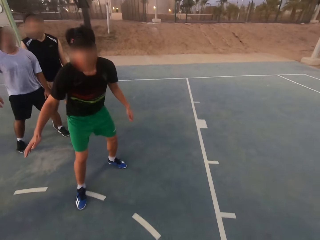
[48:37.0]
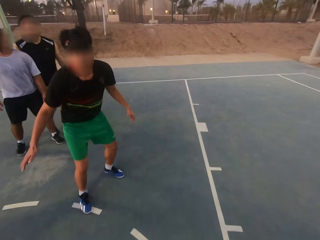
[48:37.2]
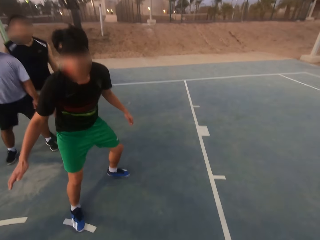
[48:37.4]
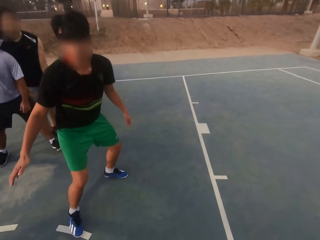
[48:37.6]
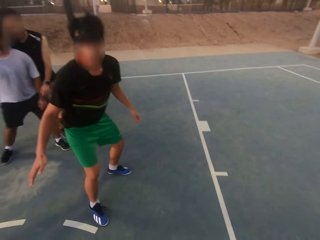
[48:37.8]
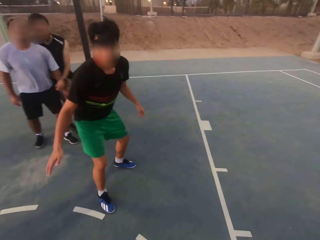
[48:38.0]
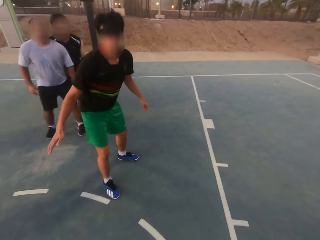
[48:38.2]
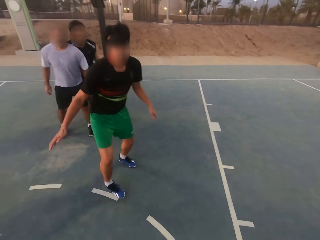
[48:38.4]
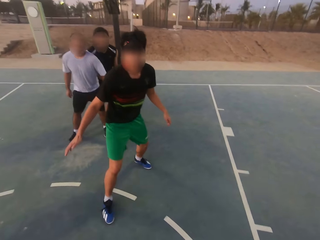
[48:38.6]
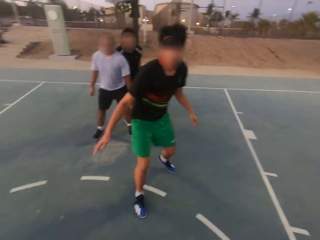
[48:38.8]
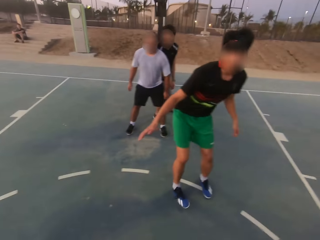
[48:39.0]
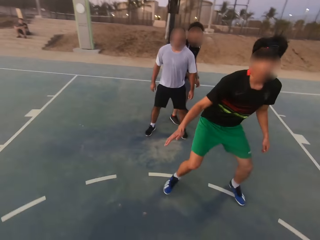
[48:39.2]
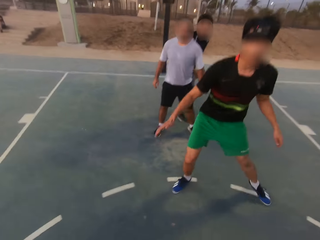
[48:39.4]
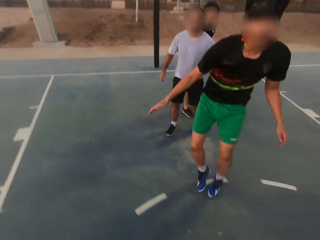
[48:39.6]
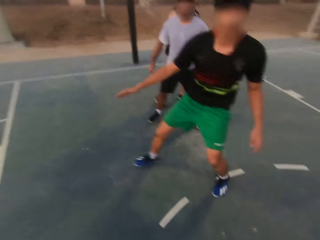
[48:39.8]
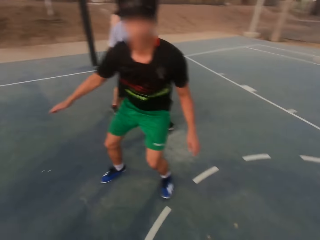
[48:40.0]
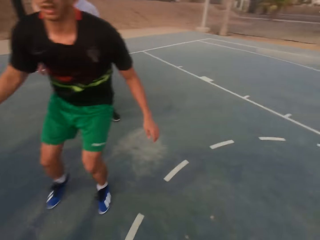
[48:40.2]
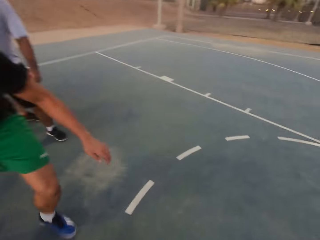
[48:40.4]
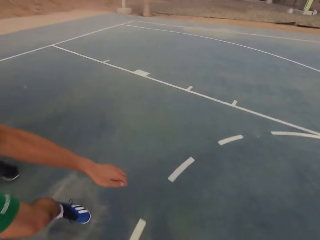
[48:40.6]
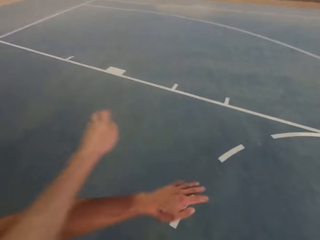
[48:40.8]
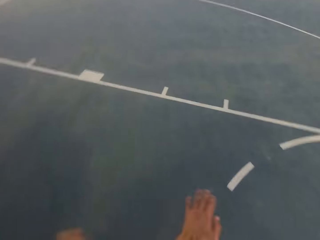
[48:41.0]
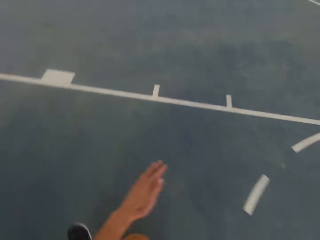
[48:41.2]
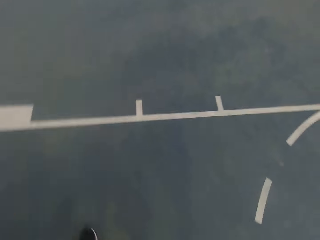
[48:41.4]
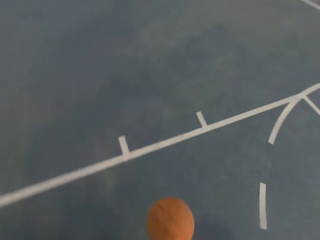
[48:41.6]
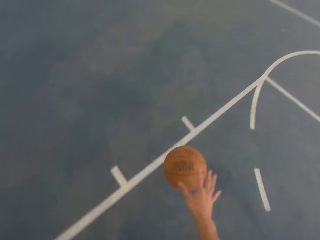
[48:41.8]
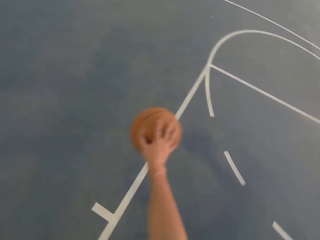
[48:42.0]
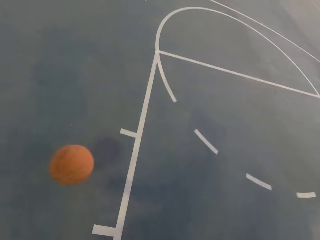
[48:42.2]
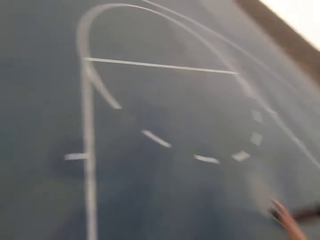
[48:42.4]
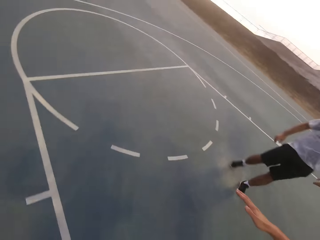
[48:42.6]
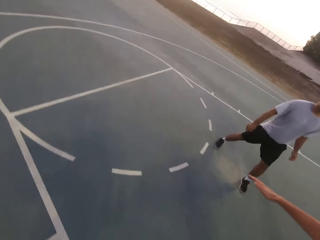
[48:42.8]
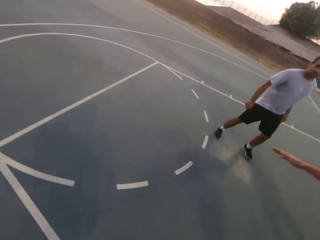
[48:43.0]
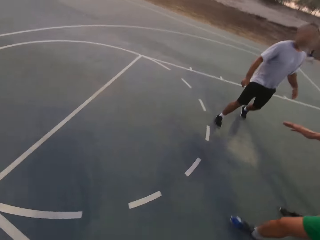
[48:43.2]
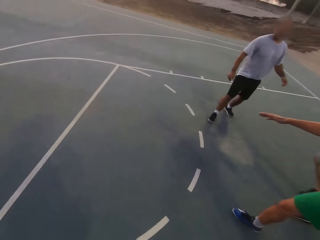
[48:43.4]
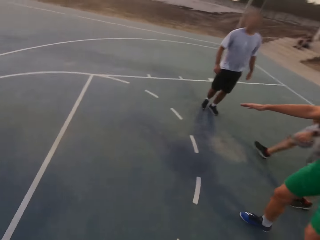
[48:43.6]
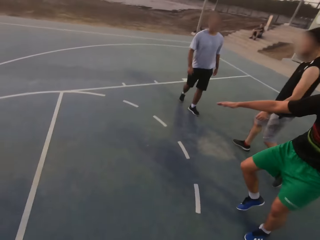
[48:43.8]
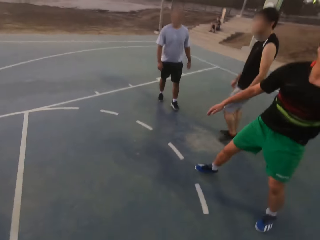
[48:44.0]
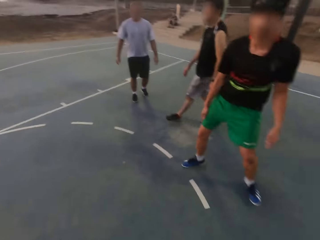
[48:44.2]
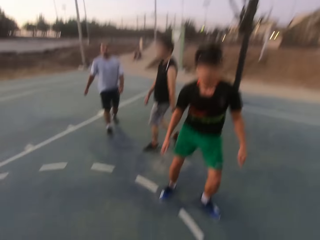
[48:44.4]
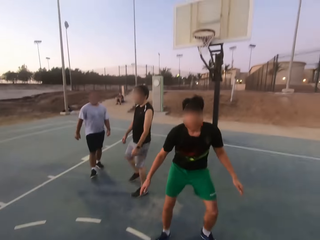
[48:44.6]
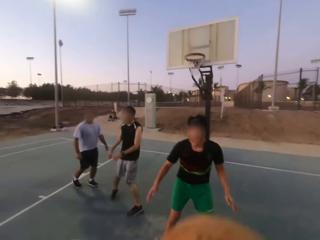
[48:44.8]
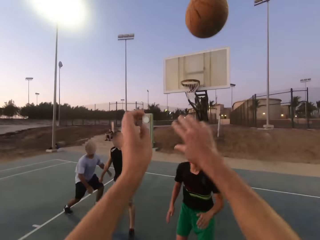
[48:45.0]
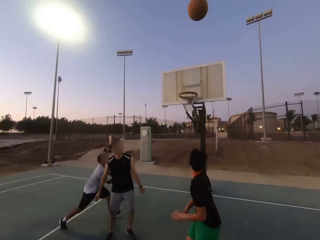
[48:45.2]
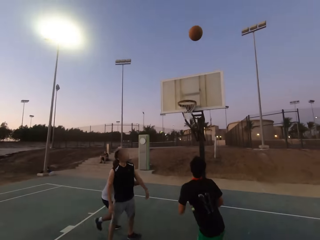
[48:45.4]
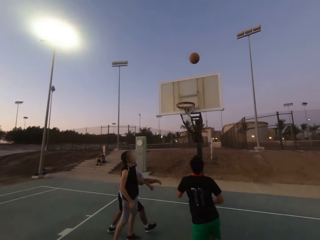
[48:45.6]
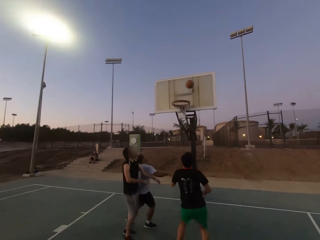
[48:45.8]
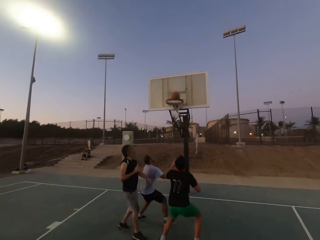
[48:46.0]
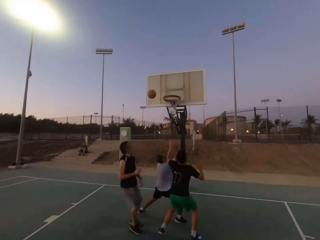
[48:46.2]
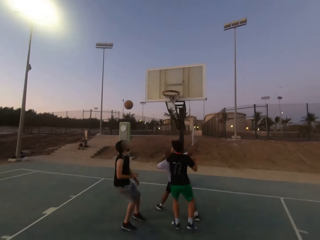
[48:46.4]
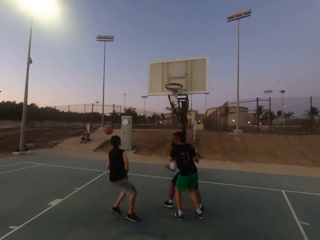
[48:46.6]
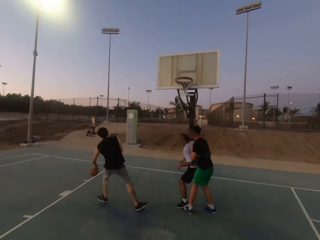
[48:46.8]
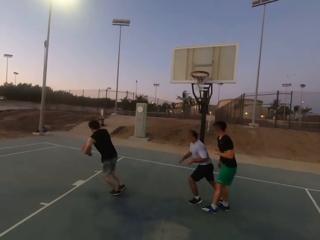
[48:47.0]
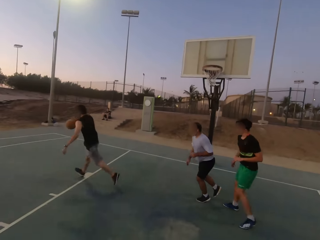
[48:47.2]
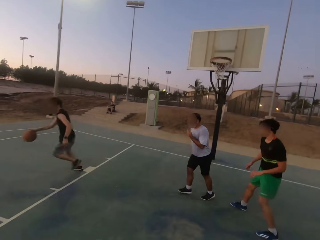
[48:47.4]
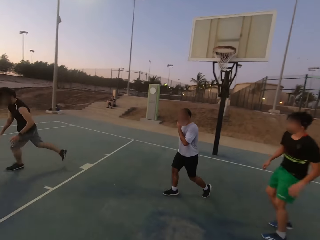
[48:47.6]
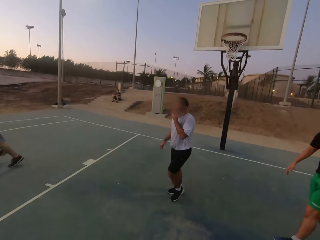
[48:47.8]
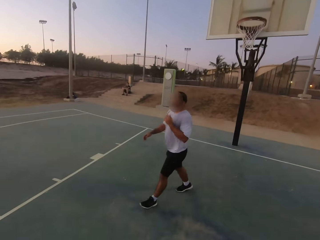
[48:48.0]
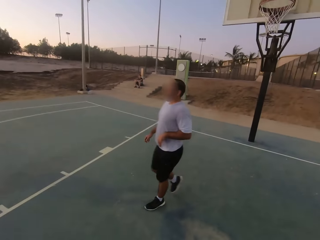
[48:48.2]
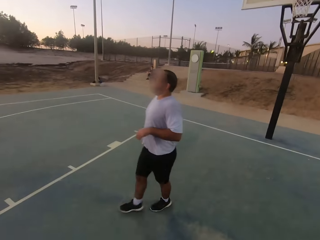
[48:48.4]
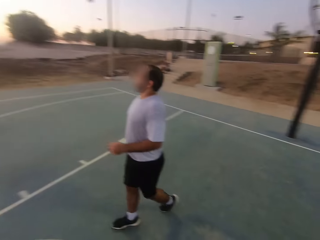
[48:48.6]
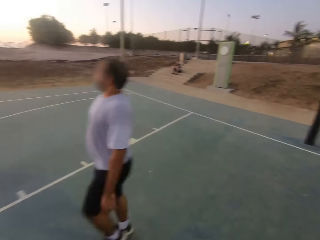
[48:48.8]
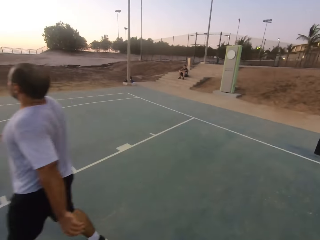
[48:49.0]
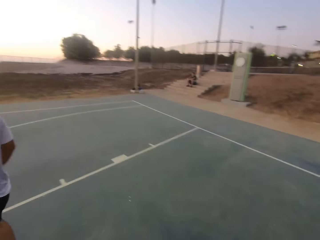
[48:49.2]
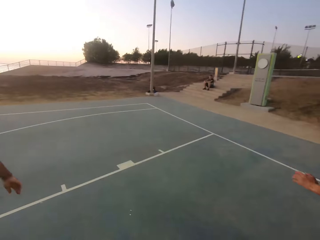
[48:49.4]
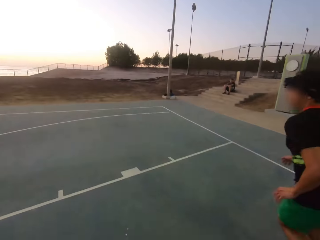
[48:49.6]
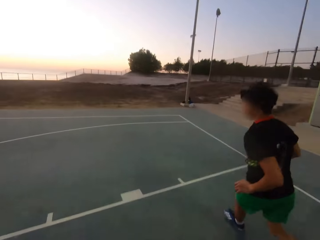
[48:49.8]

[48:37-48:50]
The camera wearer throws the ball in the hoop. A man dribbles the ball.

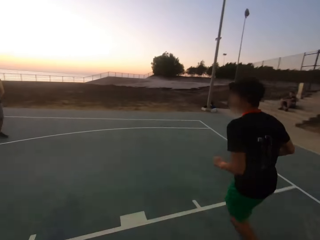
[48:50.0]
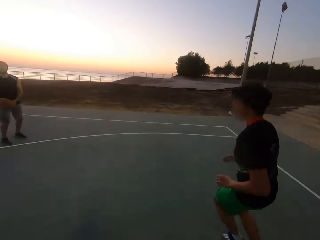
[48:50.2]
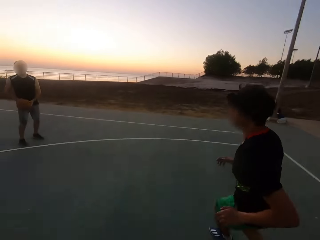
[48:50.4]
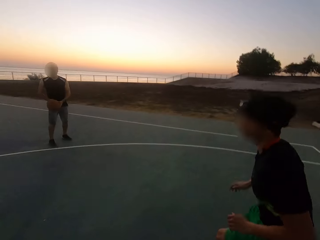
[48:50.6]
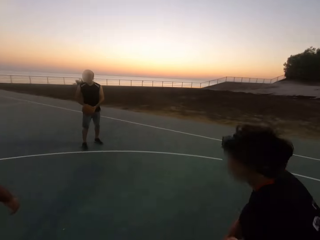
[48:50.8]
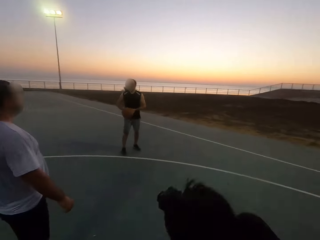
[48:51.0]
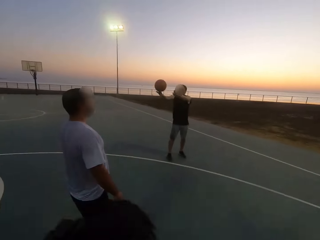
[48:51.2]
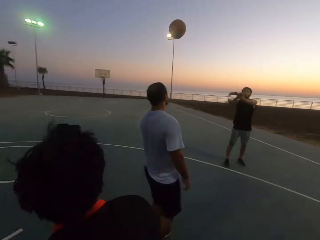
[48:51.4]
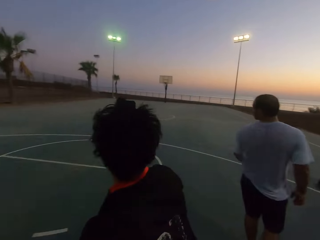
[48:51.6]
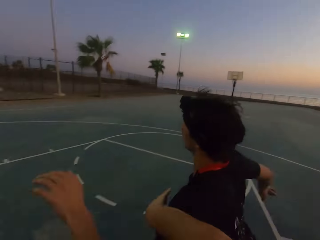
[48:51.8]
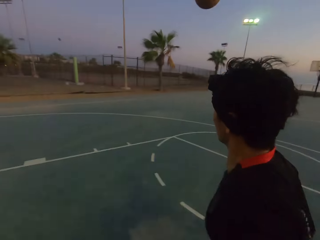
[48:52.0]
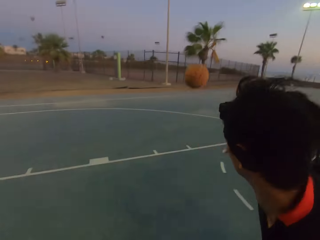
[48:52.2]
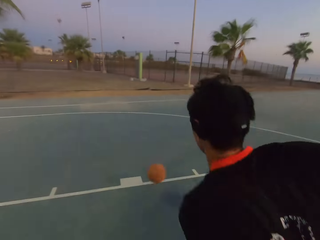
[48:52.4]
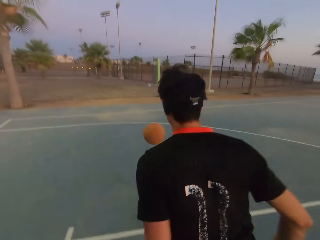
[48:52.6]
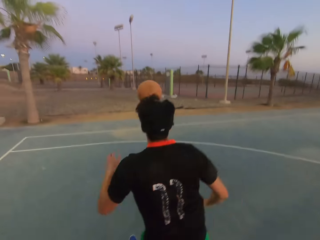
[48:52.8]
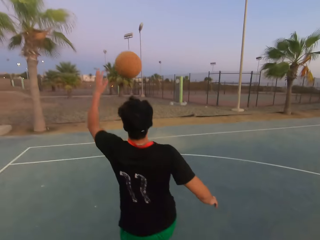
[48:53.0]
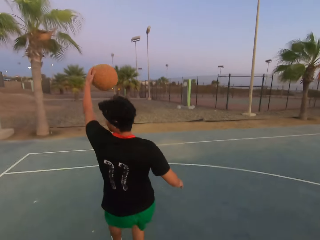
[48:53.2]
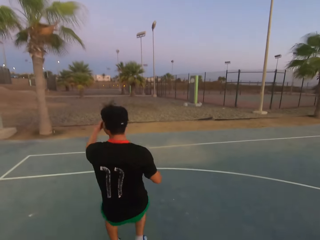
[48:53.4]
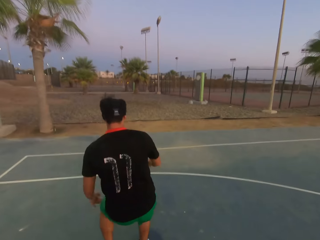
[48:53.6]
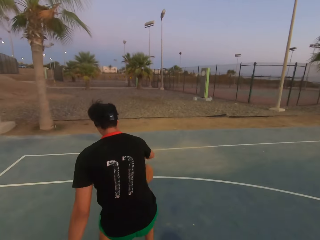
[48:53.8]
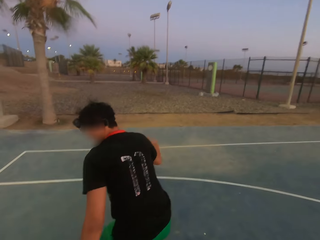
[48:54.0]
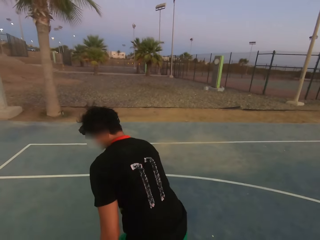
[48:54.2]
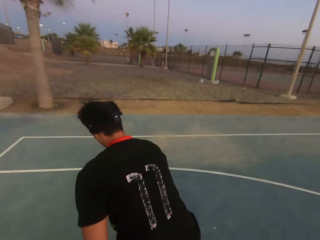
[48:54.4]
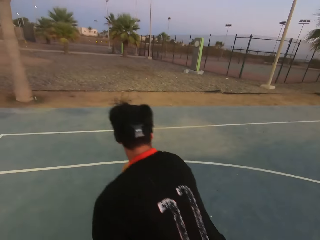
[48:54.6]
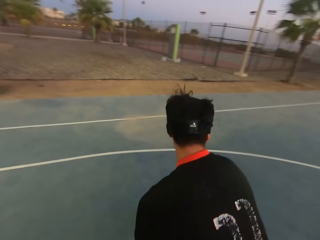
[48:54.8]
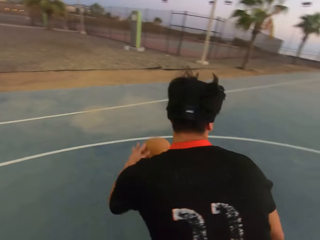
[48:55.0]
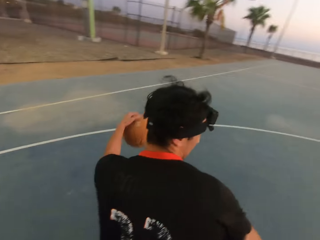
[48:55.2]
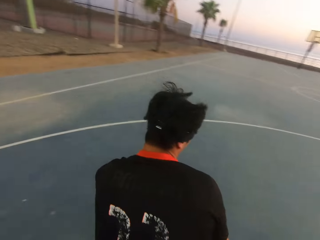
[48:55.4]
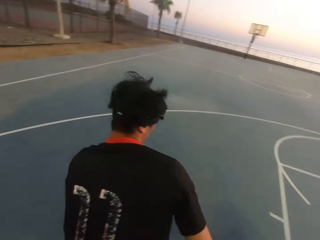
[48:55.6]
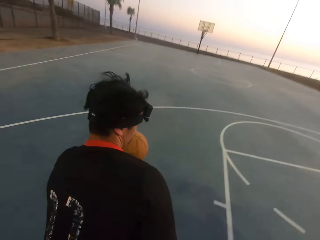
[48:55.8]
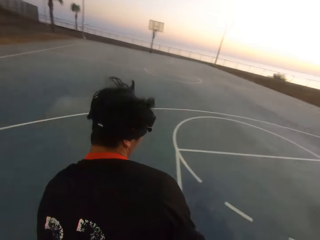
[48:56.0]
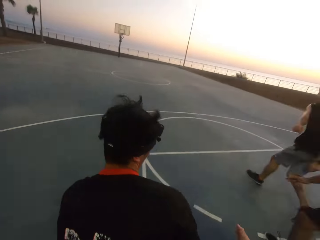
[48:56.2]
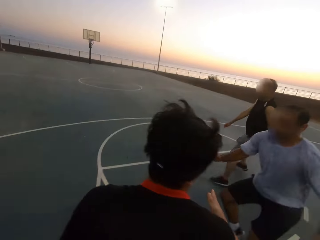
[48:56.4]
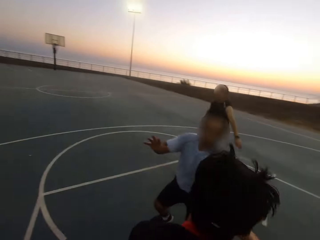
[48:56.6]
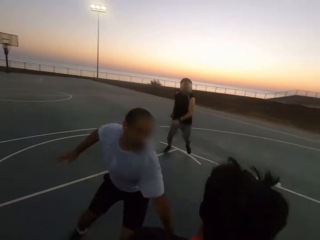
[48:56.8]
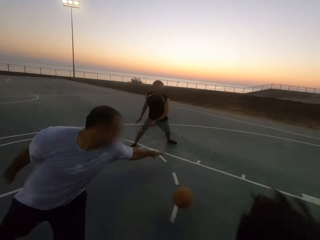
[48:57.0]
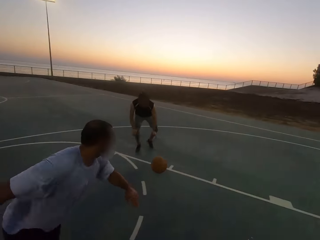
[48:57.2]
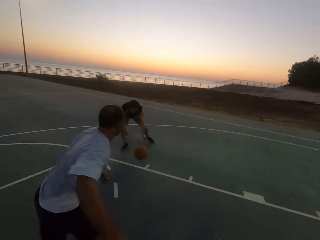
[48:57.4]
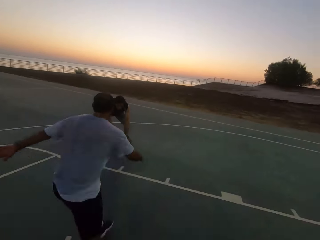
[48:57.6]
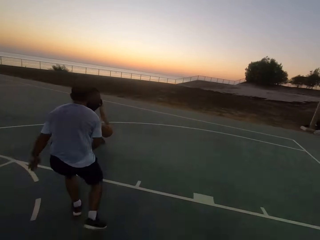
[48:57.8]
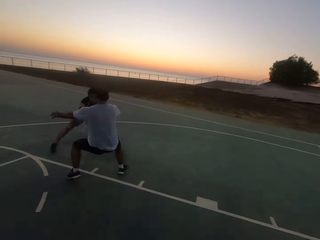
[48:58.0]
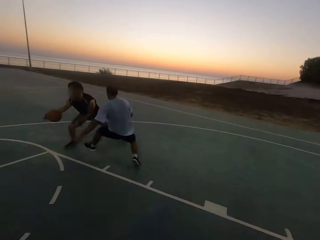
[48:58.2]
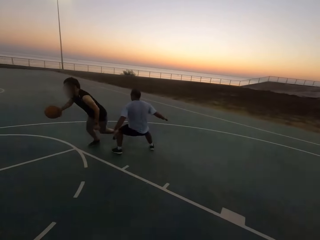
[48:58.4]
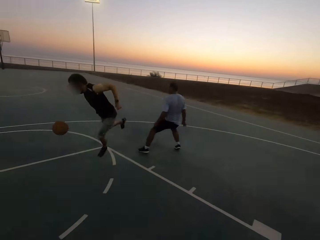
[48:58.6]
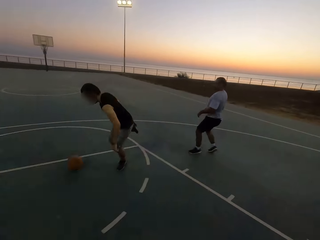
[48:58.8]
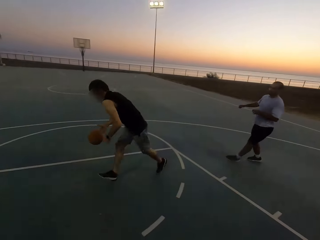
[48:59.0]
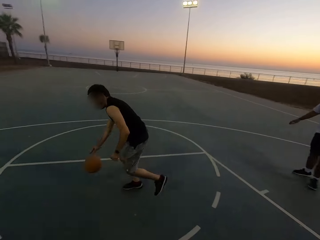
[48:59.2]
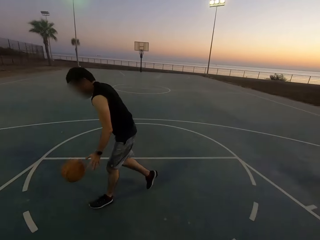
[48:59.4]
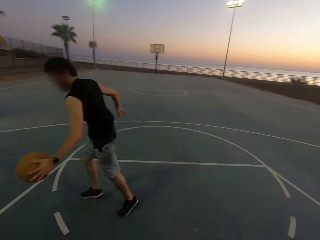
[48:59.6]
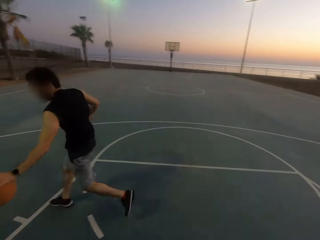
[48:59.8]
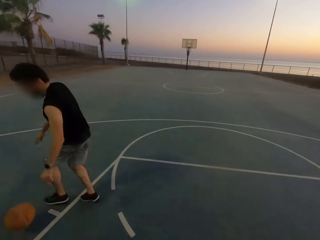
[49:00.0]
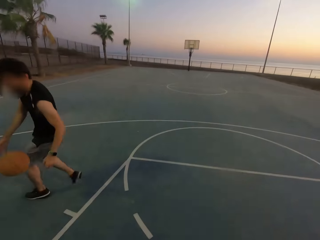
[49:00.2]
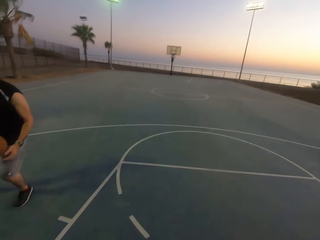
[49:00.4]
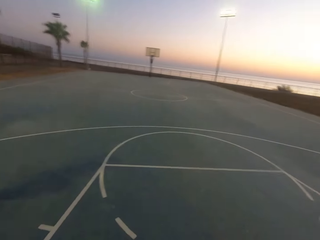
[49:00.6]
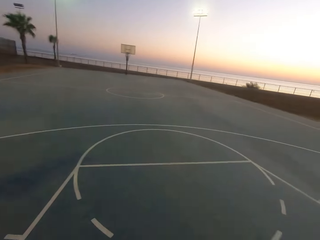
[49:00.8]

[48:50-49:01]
A man throws the ball to another man. The second man picks up the ball and dribbles the ball. A third man shields. The second man throws the ball to the first man. The third man shields. The first man dribbles the ball.
